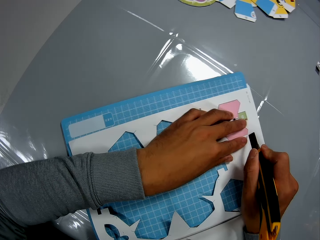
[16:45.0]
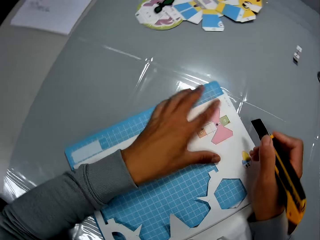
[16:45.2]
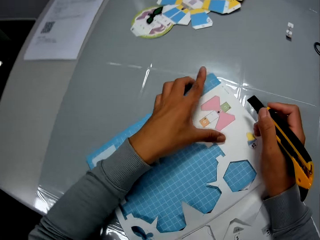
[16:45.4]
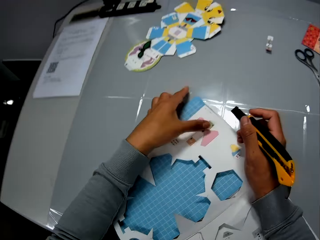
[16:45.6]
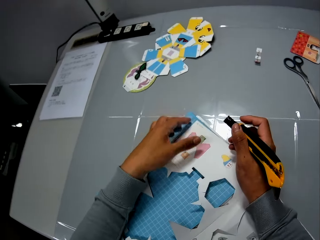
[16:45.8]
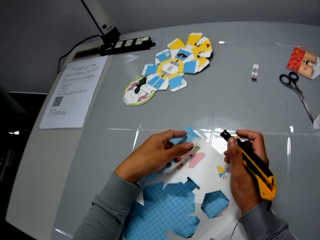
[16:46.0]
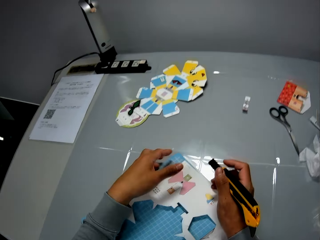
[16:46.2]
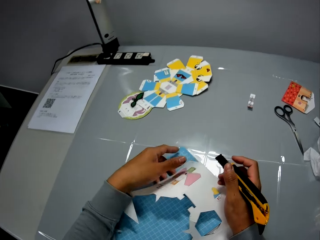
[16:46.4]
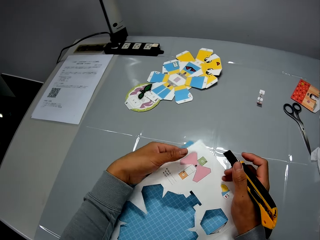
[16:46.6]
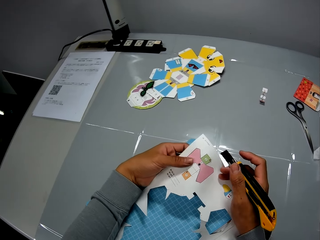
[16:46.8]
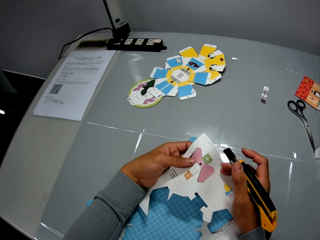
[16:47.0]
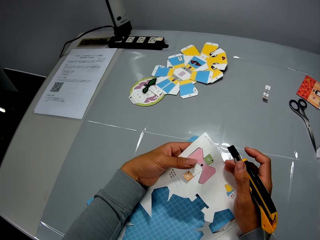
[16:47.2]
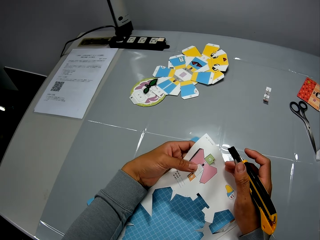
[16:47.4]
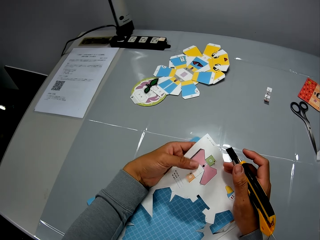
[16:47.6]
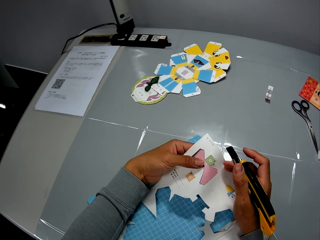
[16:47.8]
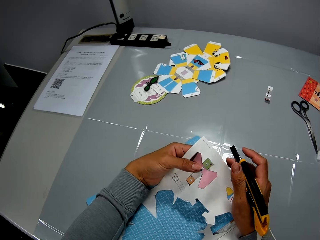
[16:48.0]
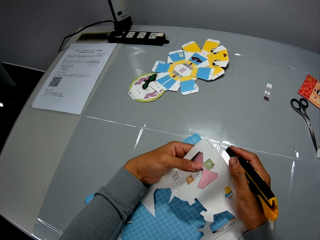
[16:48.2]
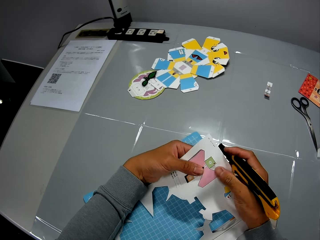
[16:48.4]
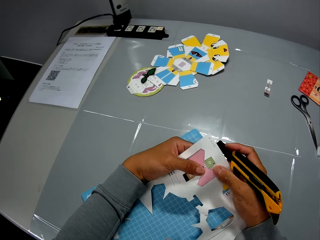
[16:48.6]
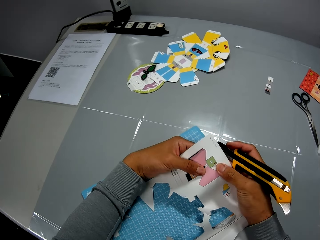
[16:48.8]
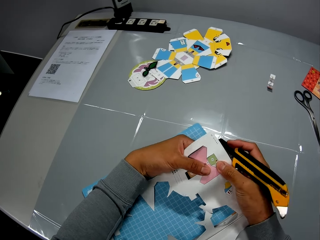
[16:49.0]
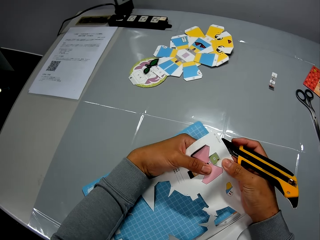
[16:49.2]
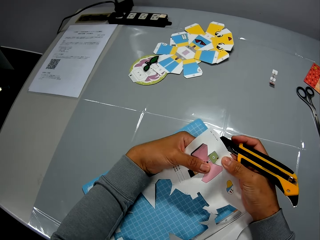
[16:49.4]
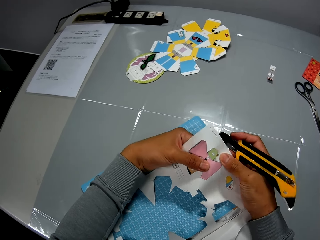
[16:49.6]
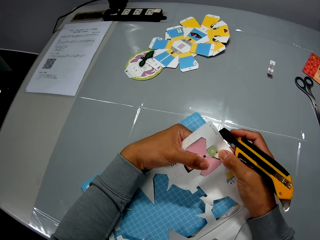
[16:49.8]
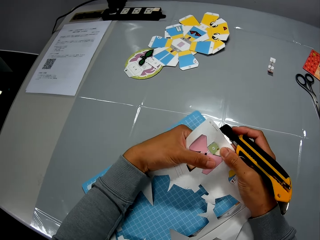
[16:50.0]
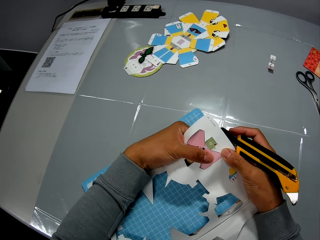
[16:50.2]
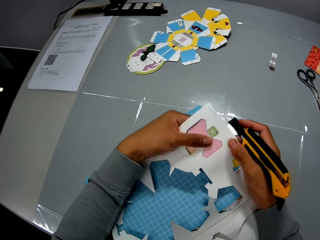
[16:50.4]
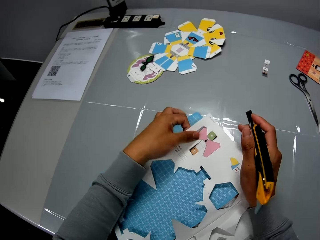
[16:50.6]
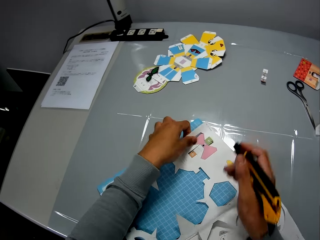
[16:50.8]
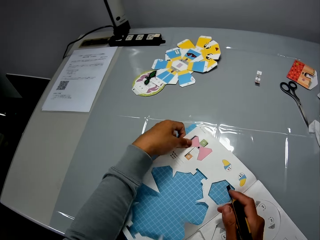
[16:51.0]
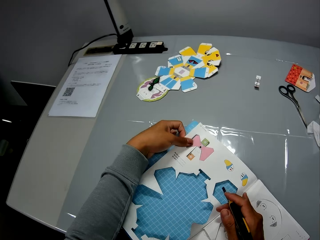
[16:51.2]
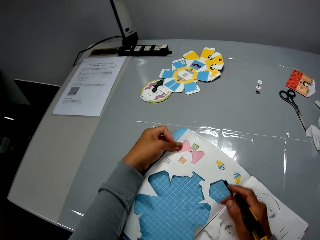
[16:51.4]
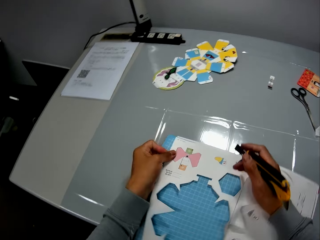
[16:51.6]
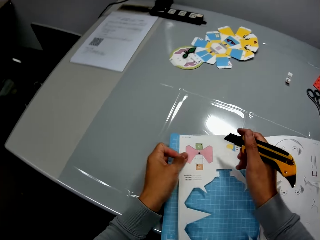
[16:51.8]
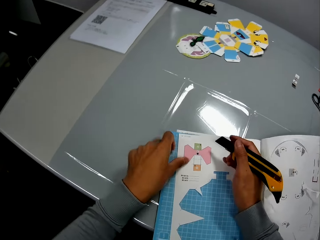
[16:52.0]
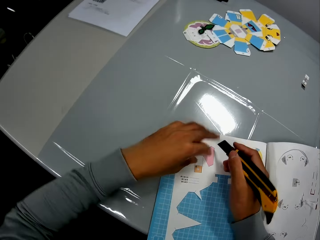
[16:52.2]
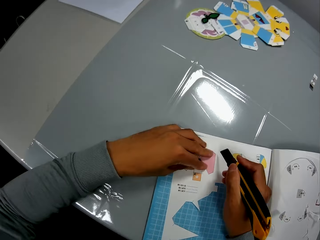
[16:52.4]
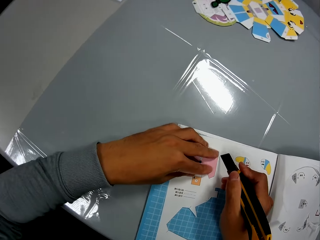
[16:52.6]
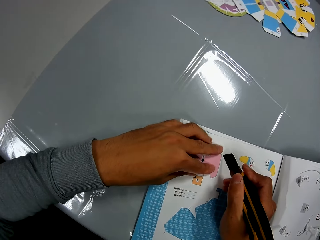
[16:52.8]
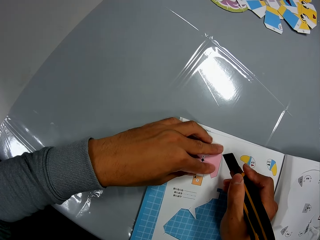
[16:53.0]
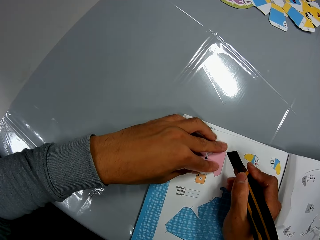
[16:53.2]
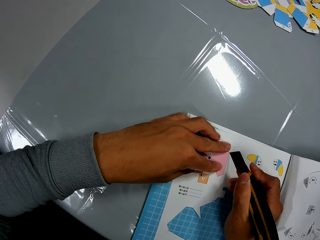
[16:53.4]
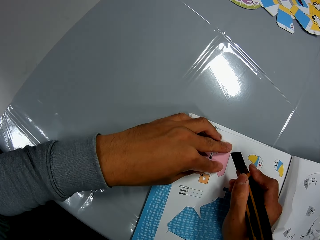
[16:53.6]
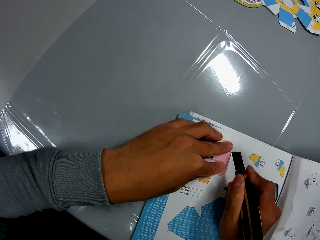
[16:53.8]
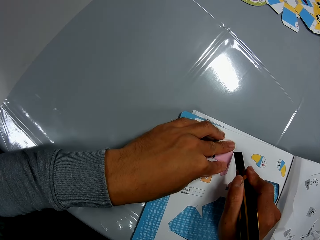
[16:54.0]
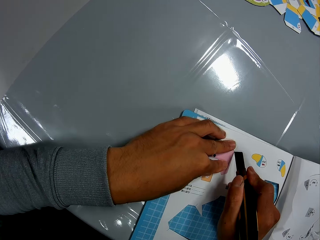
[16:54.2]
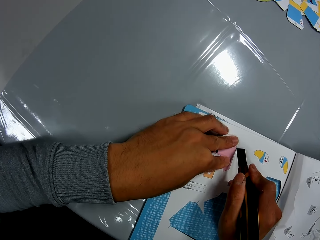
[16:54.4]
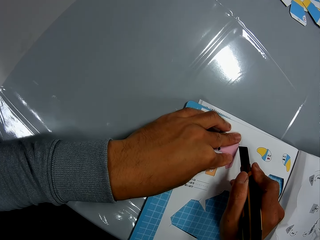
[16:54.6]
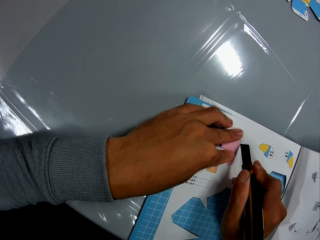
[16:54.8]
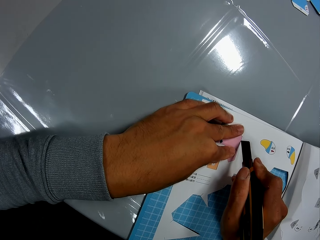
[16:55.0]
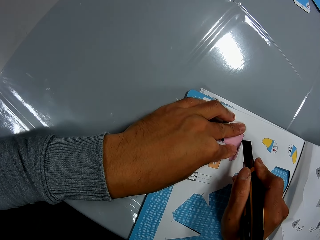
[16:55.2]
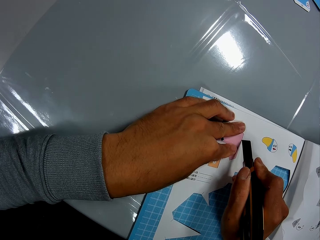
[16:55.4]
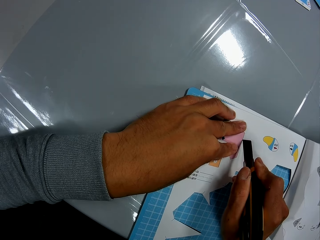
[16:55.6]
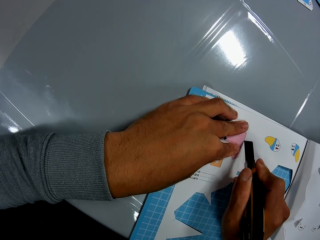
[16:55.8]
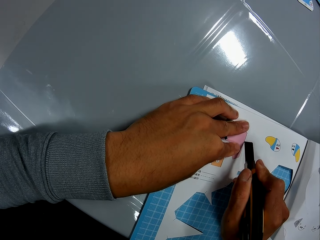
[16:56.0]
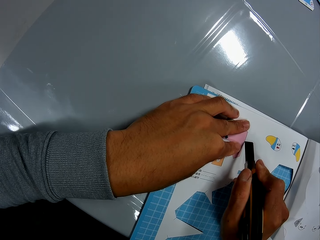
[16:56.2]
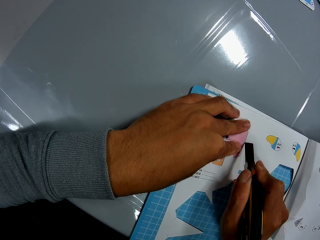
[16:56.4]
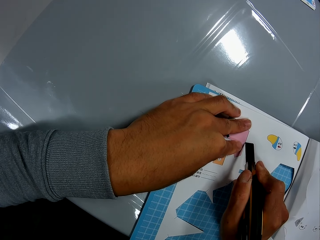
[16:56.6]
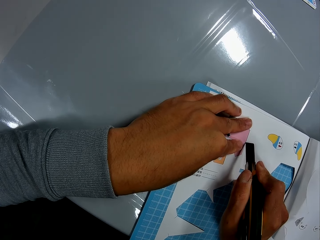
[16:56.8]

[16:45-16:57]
The camera wearer adjusts the book. He tries to remove the cut part of the book with his left hand. He adjusts the book on the table with his hands. He cuts the book on the table, with the cutter in his right hand and his left hand on the book.

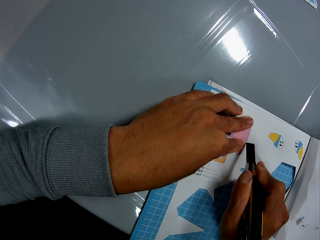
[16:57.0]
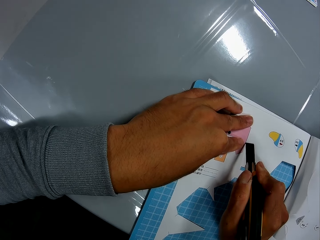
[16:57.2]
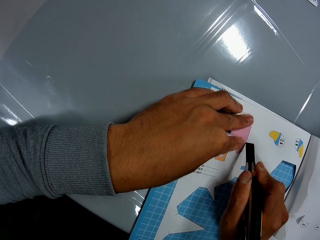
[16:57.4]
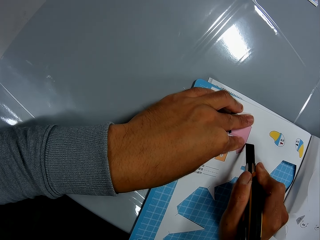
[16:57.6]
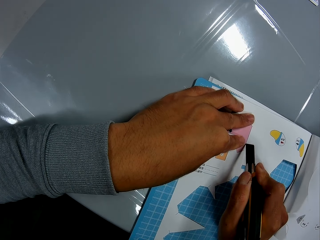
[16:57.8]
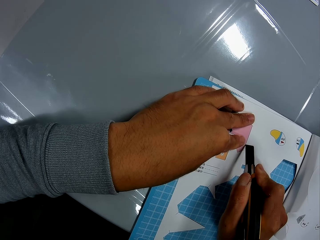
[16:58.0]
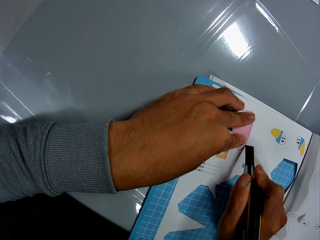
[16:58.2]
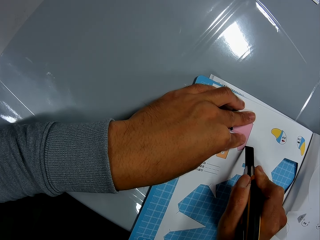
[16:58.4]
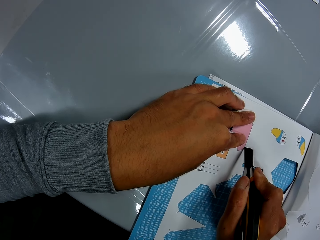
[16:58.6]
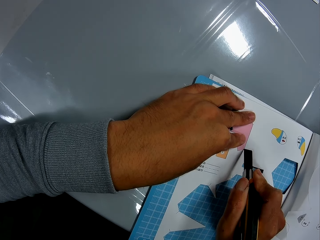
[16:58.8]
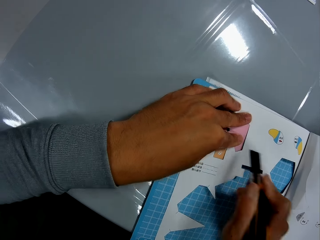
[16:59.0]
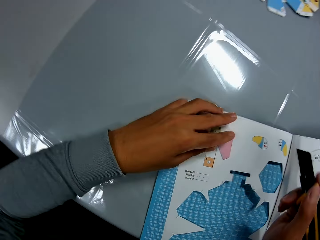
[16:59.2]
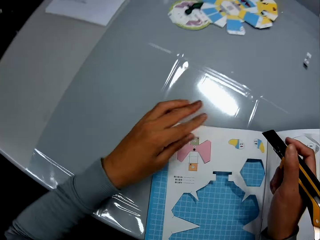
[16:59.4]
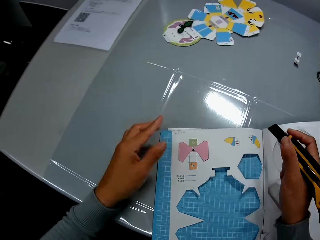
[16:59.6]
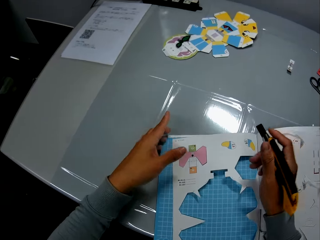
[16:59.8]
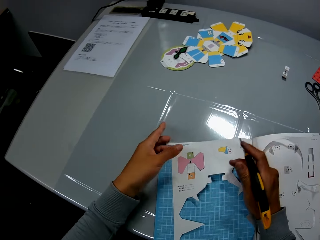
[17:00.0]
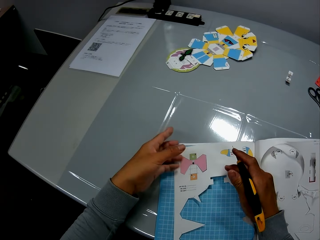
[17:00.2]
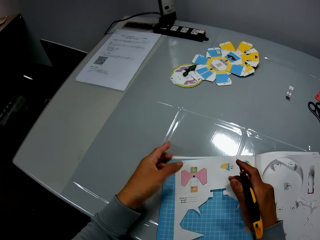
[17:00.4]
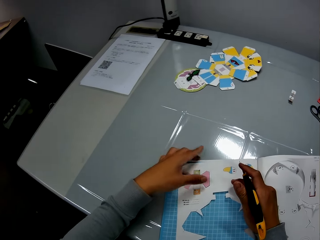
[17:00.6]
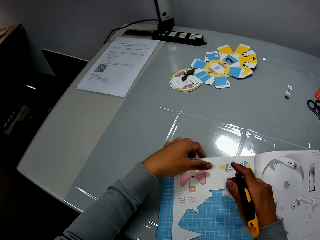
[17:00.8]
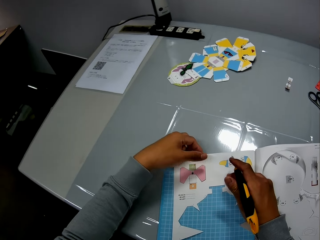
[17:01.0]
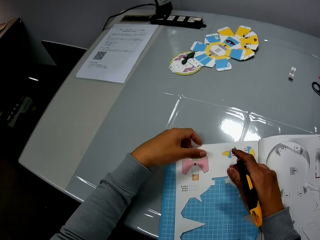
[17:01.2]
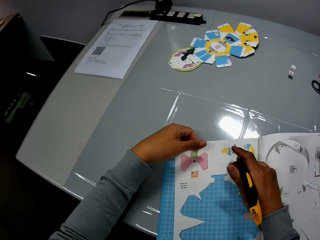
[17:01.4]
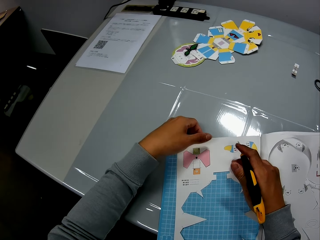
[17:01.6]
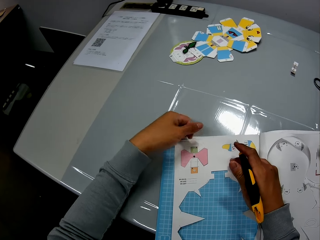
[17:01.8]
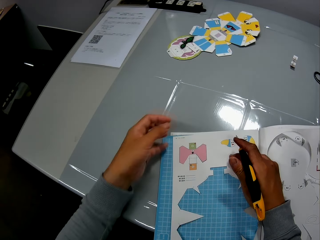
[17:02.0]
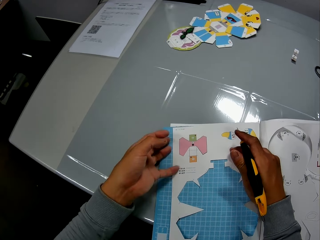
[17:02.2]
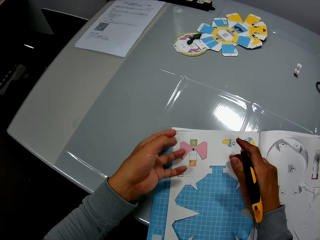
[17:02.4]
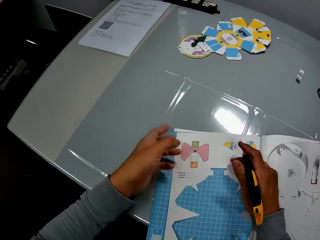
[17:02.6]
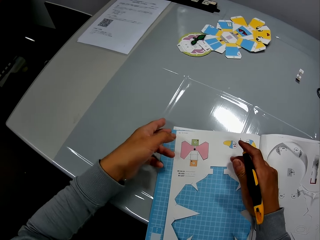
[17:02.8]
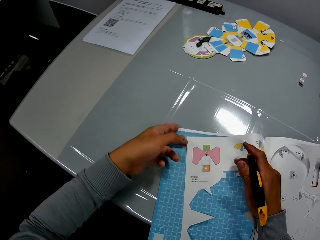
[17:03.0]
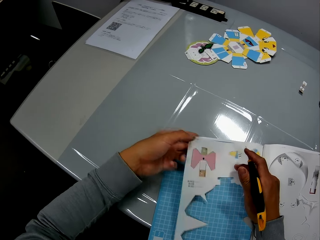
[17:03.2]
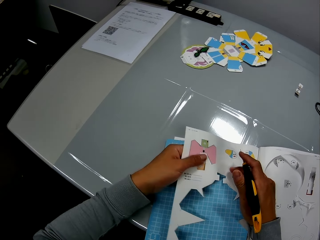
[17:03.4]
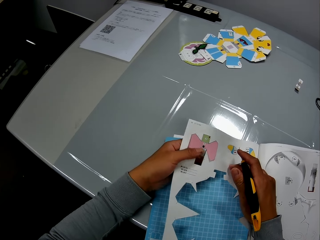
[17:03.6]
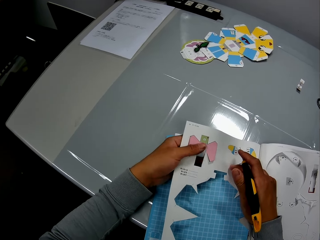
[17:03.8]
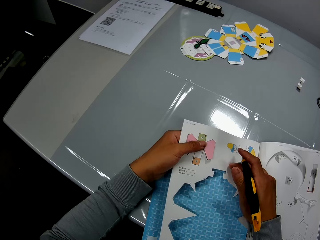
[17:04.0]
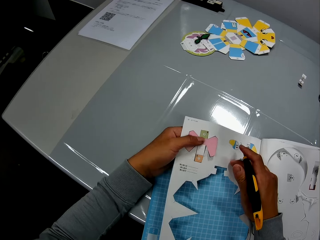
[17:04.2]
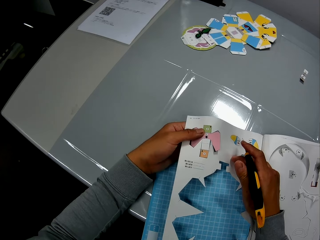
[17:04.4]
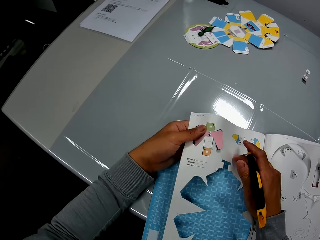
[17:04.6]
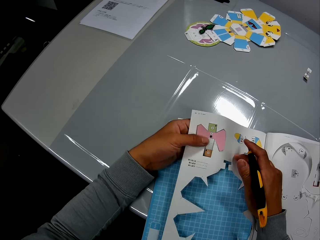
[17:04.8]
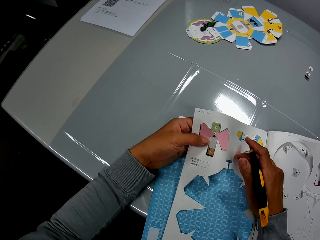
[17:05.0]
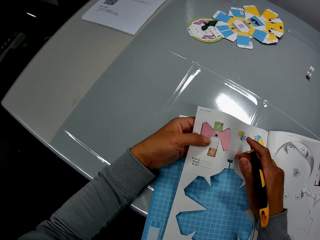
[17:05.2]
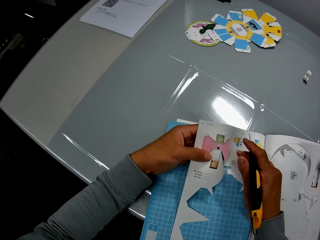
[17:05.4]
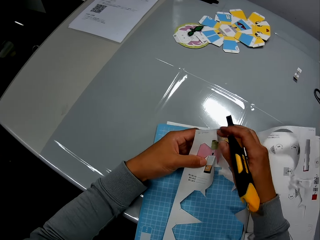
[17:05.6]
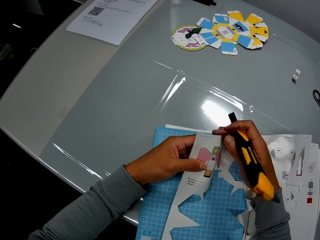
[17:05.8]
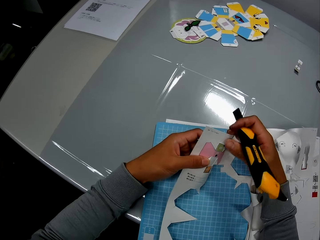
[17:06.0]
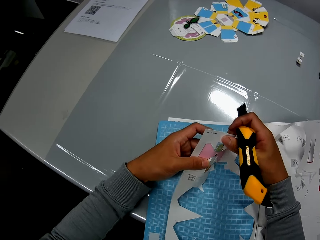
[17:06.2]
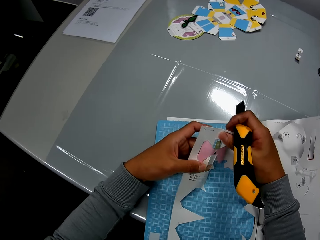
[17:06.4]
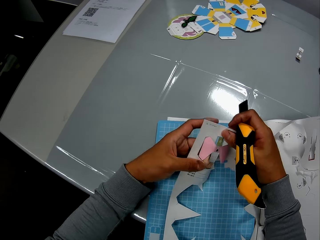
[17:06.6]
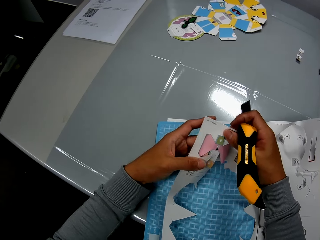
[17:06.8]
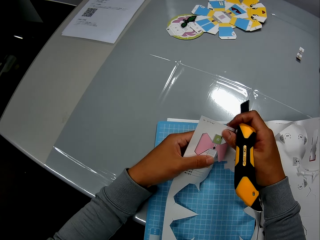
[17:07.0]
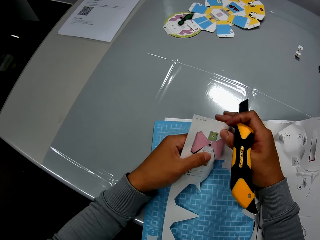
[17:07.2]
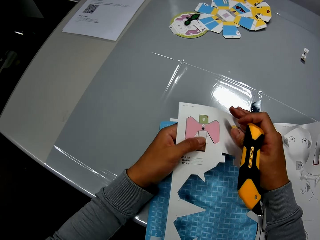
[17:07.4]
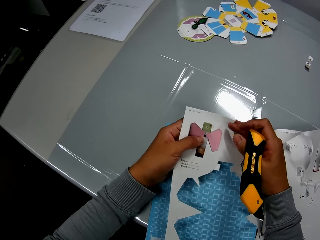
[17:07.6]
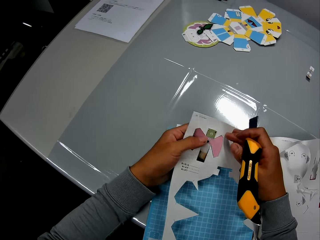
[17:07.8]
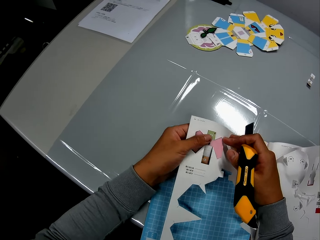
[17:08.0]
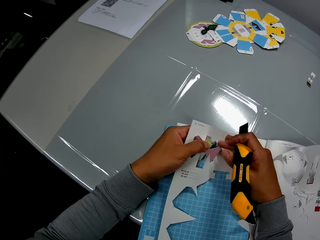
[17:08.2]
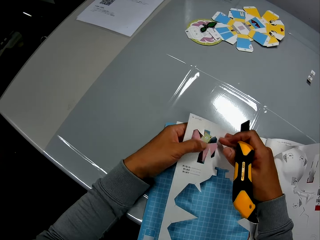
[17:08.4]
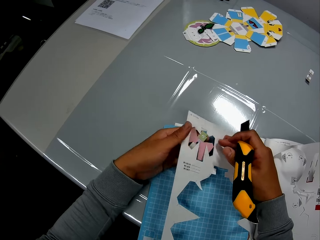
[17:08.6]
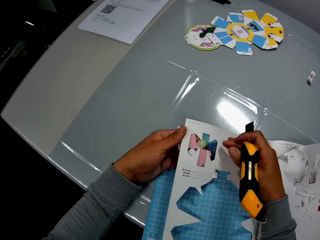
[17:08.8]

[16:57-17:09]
The camera wearer adjusts the book. He removes the cut part of the book with both his hands. He removes the cut out art.
